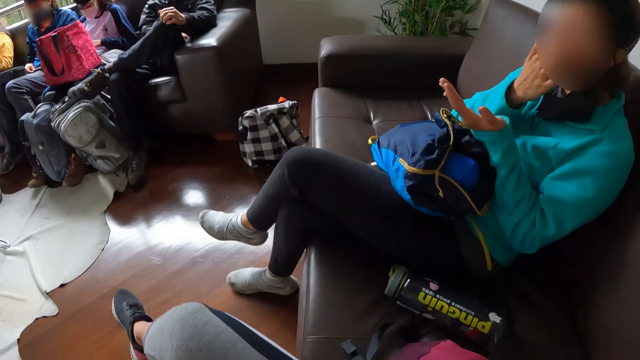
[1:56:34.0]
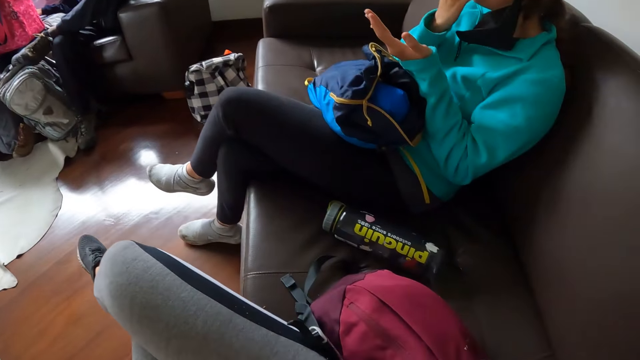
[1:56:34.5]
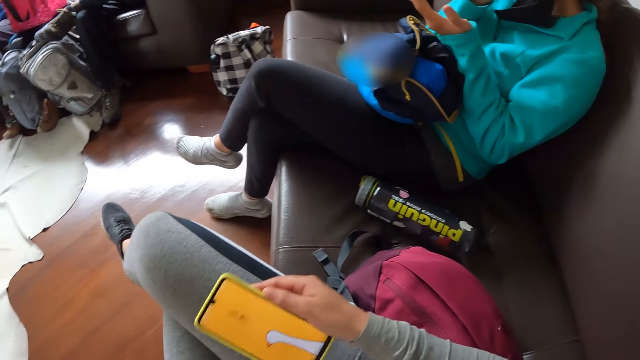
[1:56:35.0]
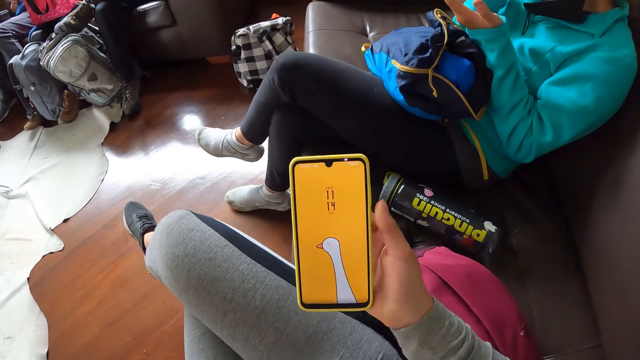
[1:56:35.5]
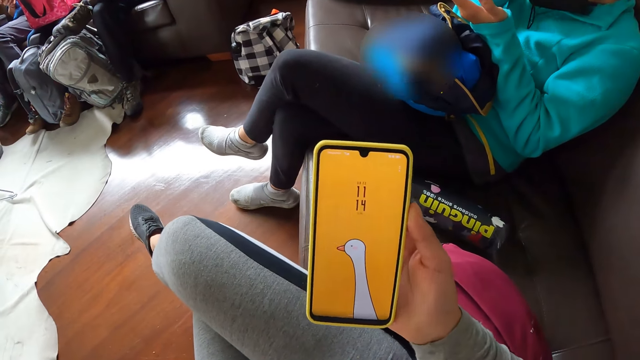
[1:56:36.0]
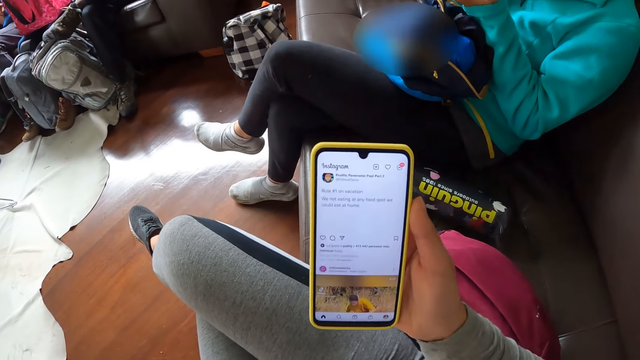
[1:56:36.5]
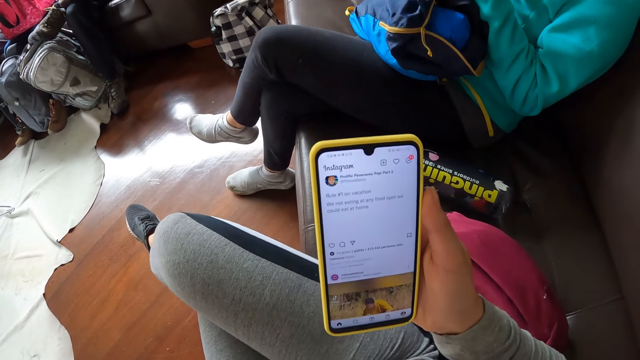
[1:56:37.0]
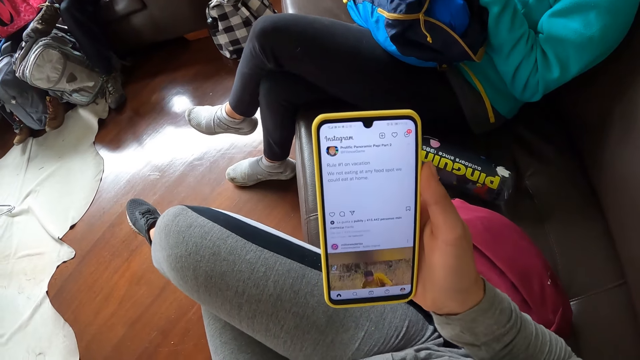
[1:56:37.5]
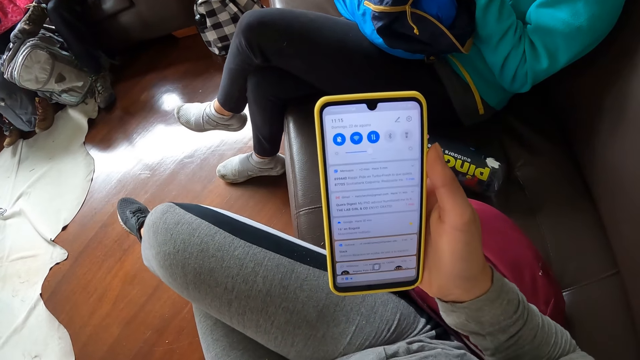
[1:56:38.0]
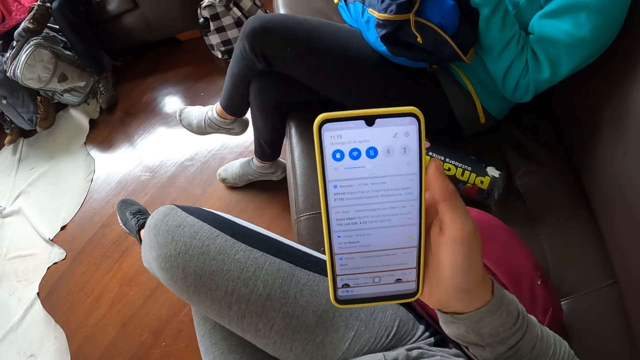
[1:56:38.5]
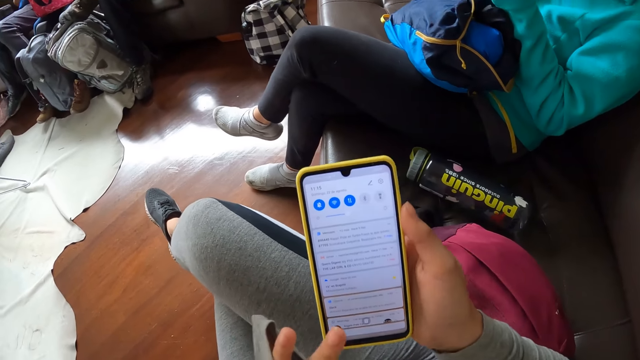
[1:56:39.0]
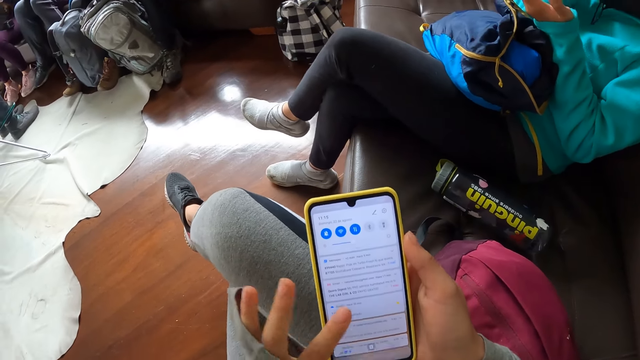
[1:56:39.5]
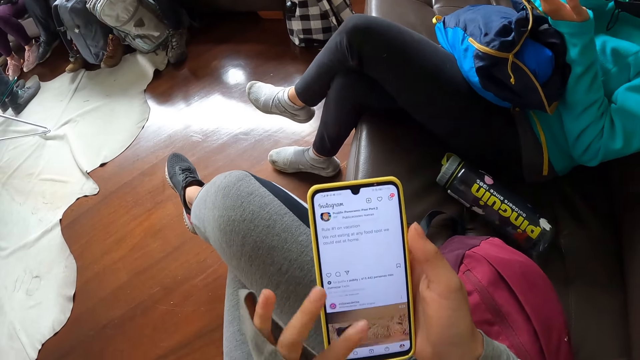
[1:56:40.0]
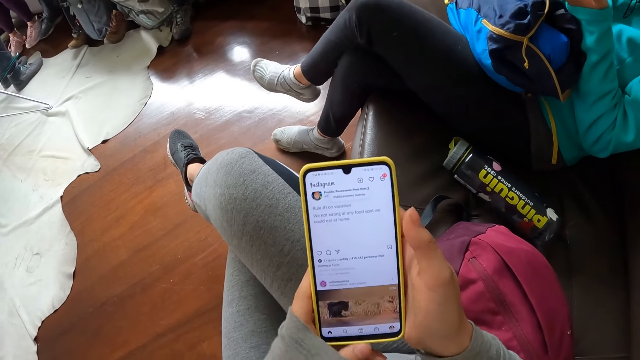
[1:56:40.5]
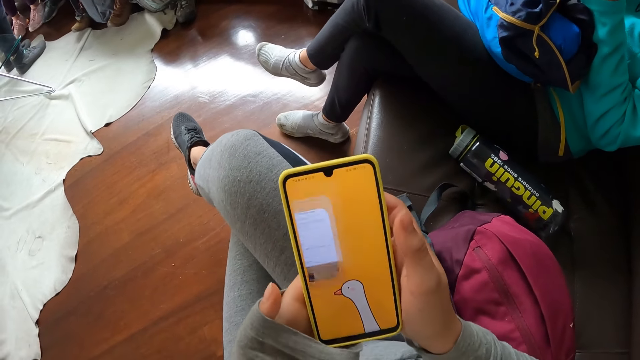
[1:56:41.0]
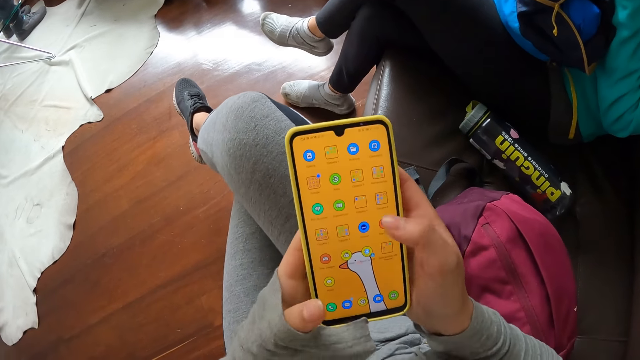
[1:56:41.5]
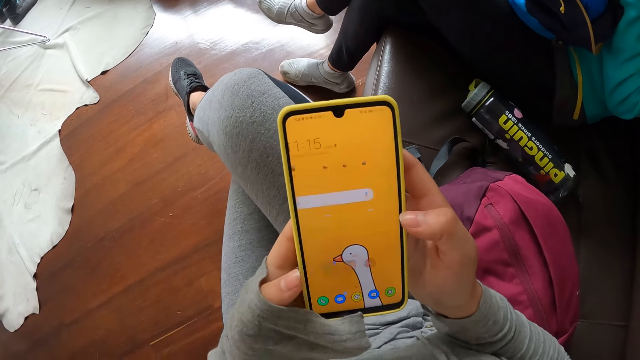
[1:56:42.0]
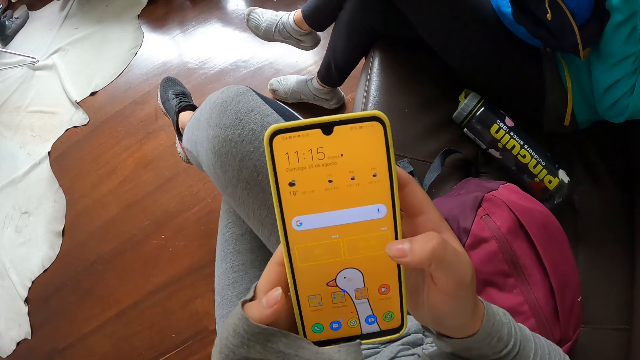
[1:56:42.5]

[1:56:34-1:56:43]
The camera wearer holds a phone in her right hand. She looks at the phone. She operates the phone in her right hand. She scrolls the phone.

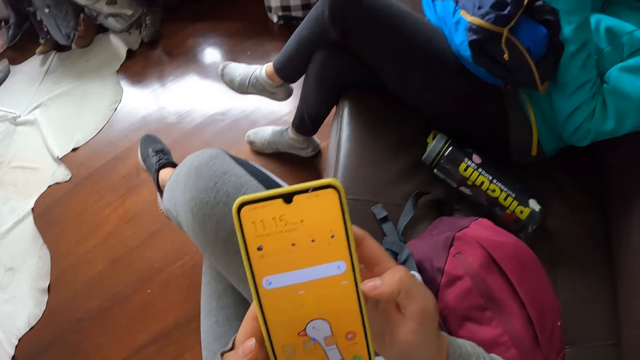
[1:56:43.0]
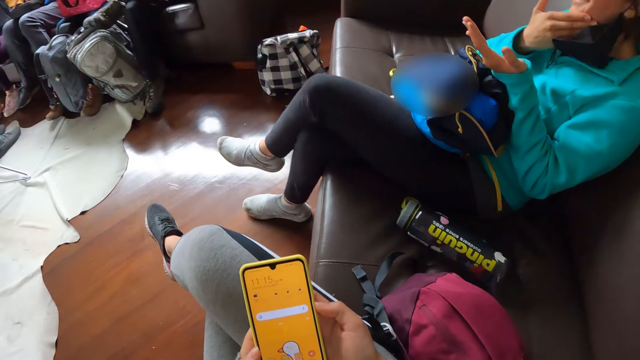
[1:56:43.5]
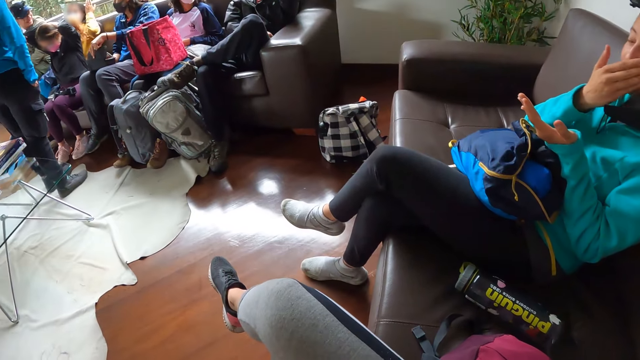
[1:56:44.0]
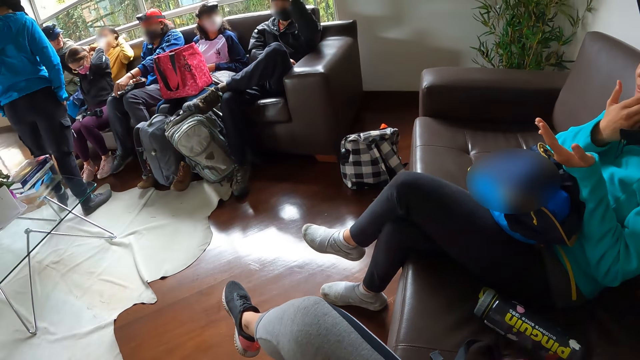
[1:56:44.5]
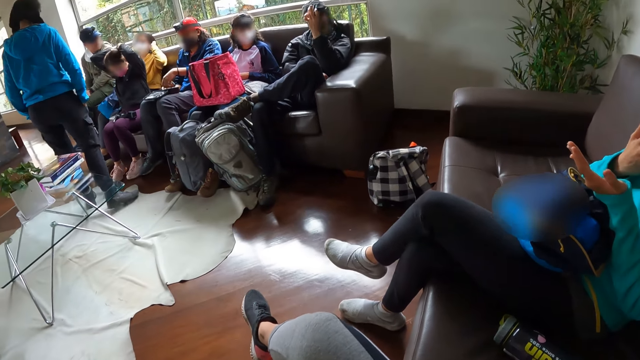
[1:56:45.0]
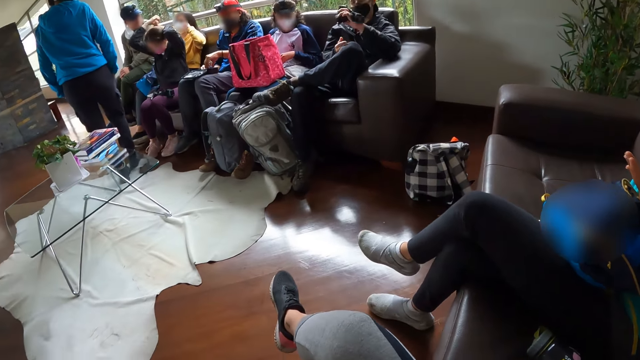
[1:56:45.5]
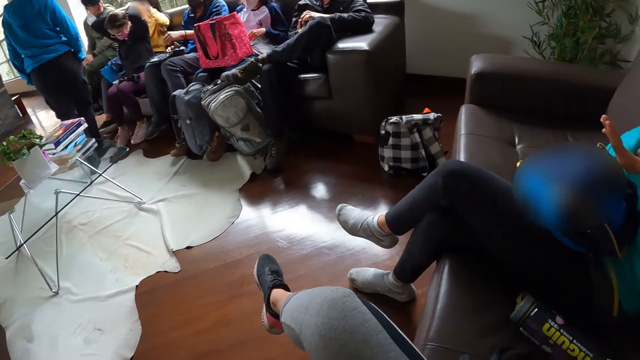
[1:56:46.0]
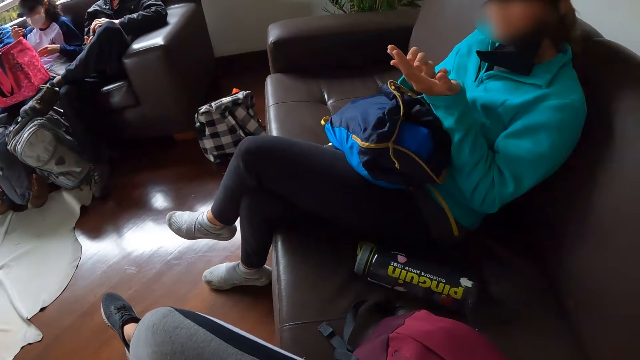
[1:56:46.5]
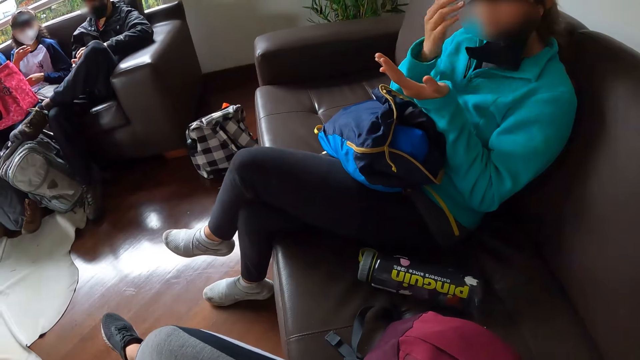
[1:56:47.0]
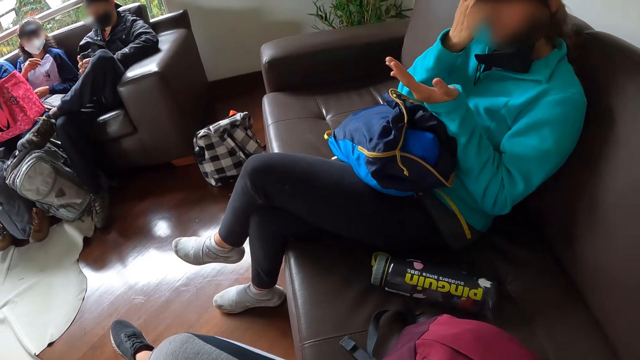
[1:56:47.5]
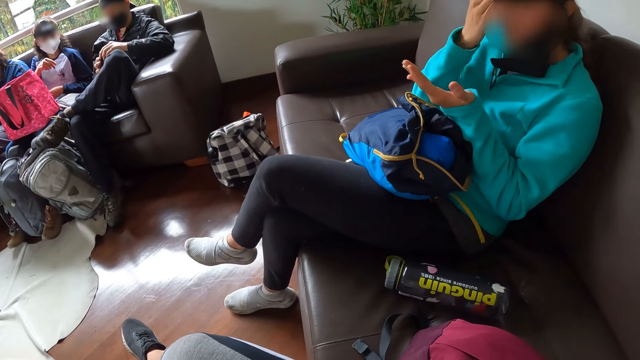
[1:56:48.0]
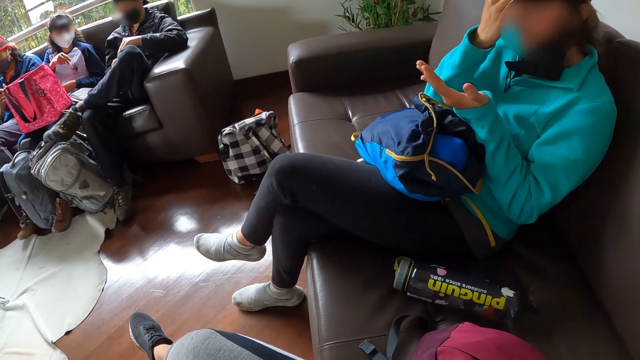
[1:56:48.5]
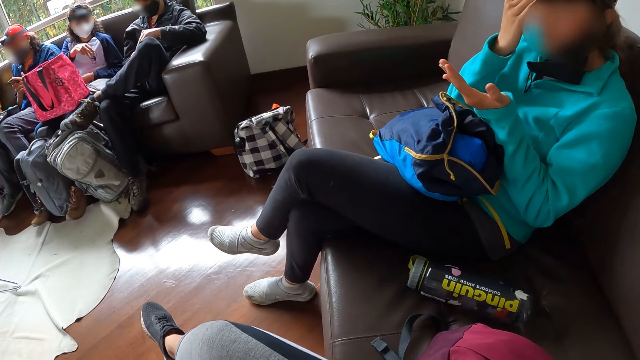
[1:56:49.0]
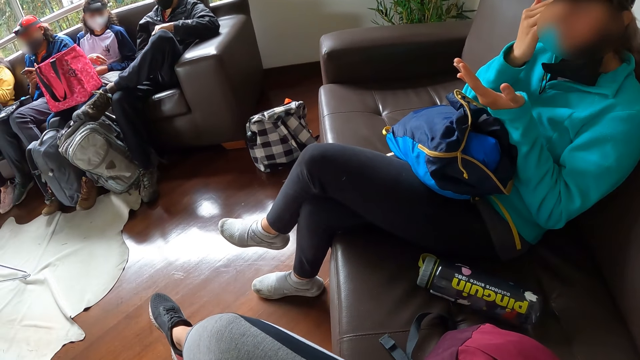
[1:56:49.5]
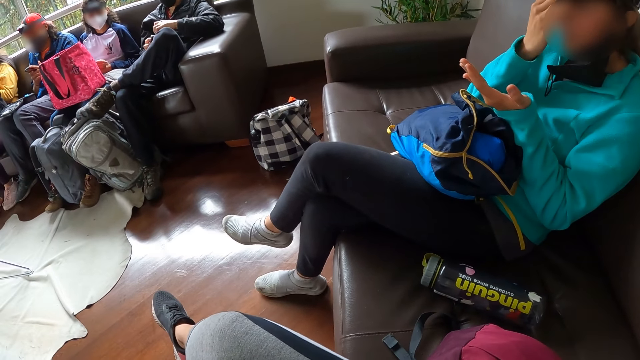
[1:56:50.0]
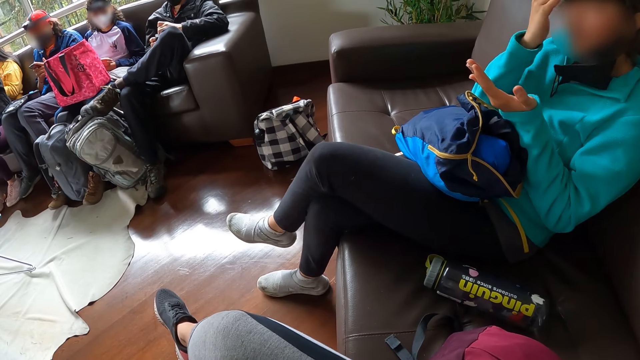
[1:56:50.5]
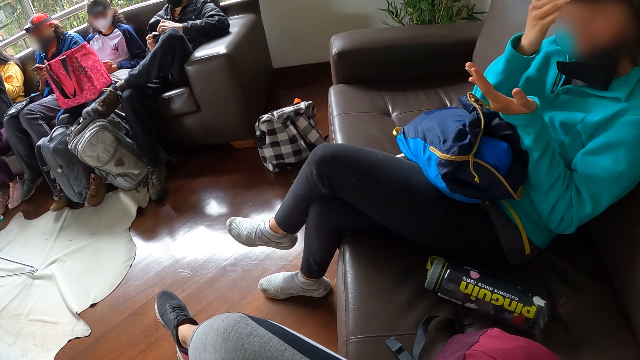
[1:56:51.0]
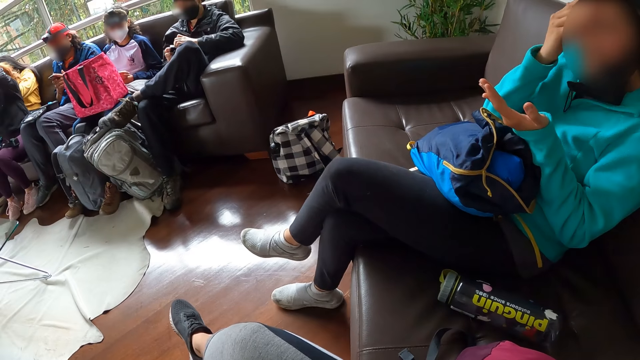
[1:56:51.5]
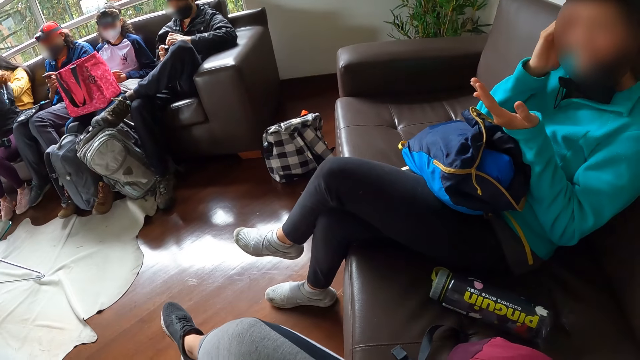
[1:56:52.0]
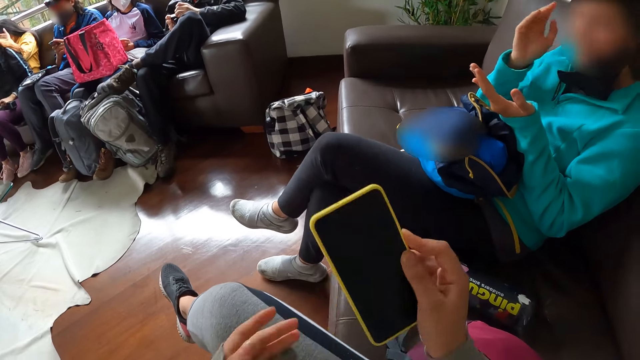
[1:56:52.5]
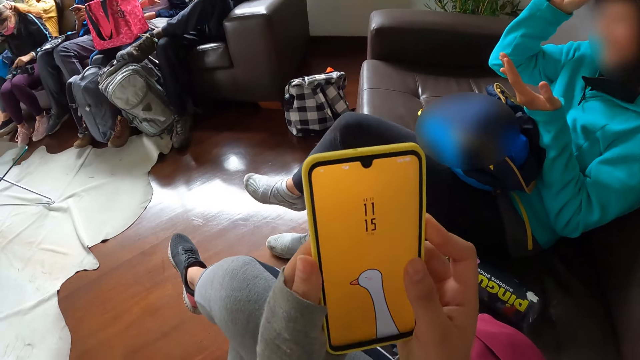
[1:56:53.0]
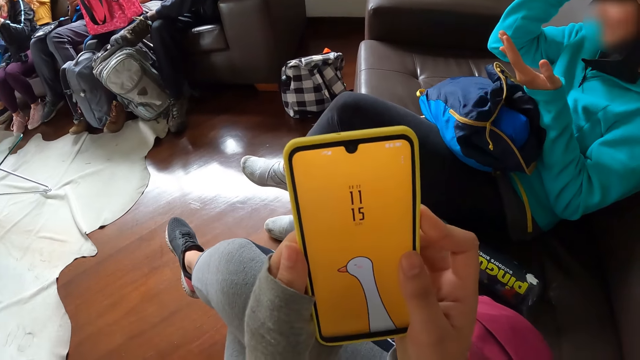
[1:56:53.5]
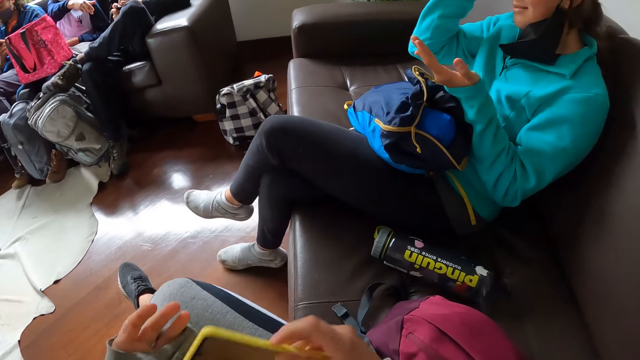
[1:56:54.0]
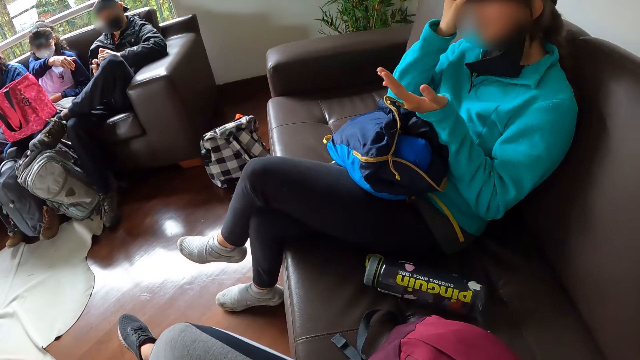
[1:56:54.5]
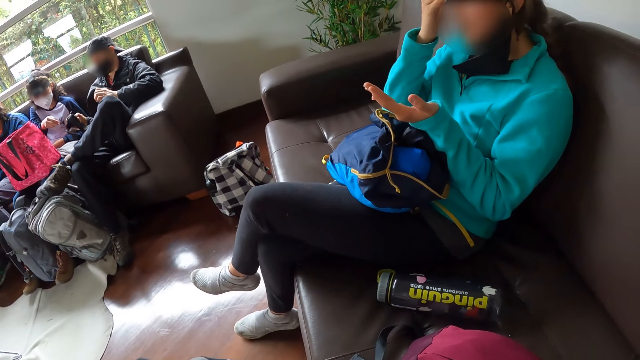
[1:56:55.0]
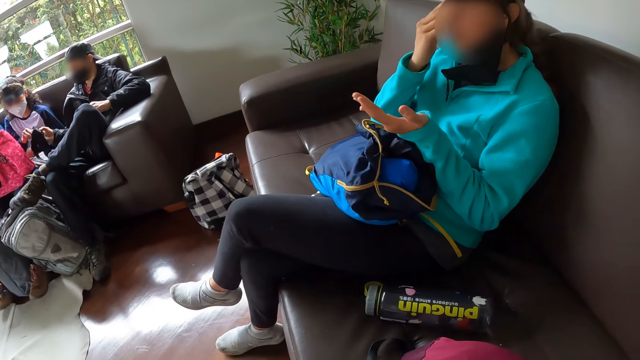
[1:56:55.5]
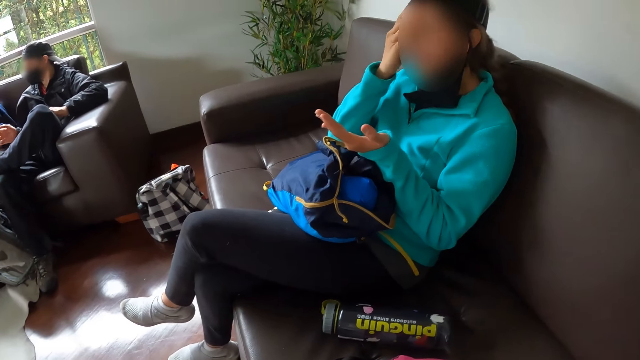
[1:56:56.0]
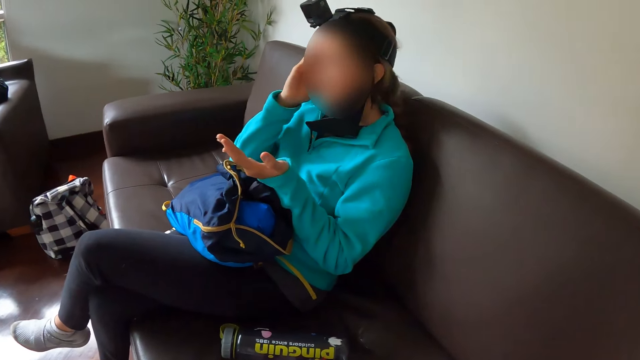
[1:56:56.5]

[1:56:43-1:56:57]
The camera wearer drops the phone. A man interacts with a woman. Another woman opens the pouch on her lap with her hands. A third woman interacts with a second man. The first woman interacts with a fourth woman. The fourth woman interacts with the first woman. The second man removes the camera on his head with his left hand. The second man adjusts the camera in his hands. A fifth woman takes cream from her left hand with her right hand. The fifth woman rubs cream on her face with her right hand. The second woman operates a phone in her hands. The camera wearer looks at the phone. She lowers the phone on her lap. The second man interacts with the third woman. The second man hands the camera in his right hand to the third woman. The third woman collects the camera from the second man with her right hand.
